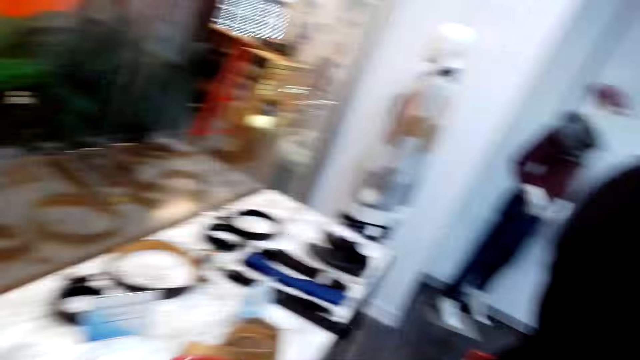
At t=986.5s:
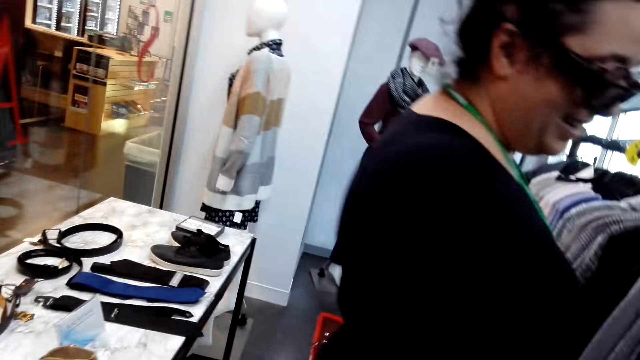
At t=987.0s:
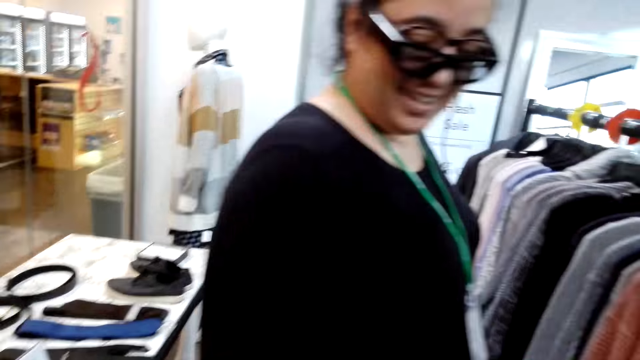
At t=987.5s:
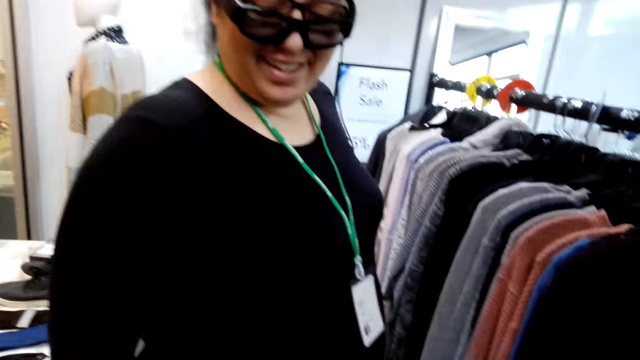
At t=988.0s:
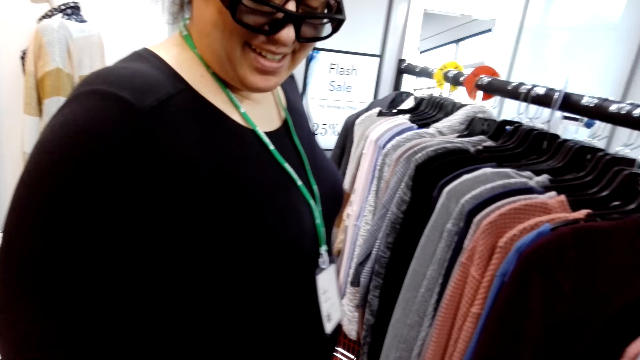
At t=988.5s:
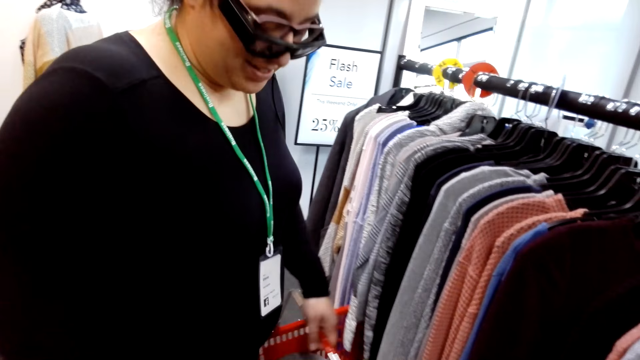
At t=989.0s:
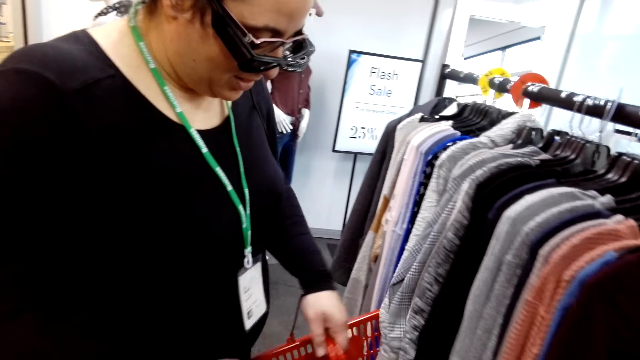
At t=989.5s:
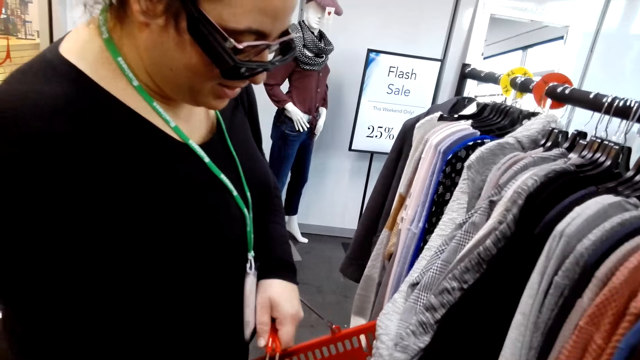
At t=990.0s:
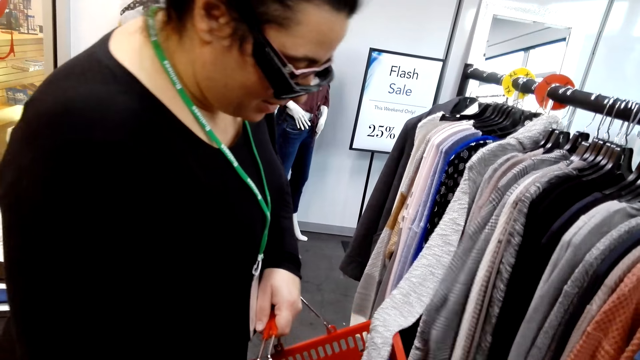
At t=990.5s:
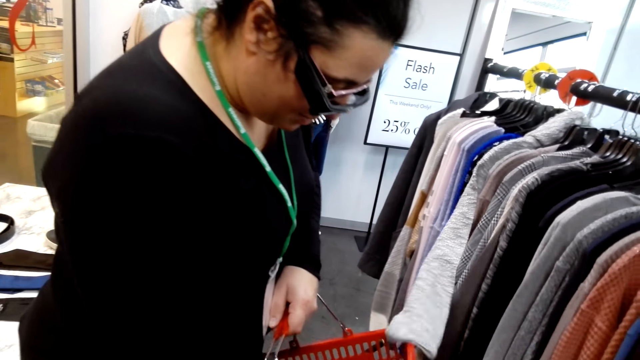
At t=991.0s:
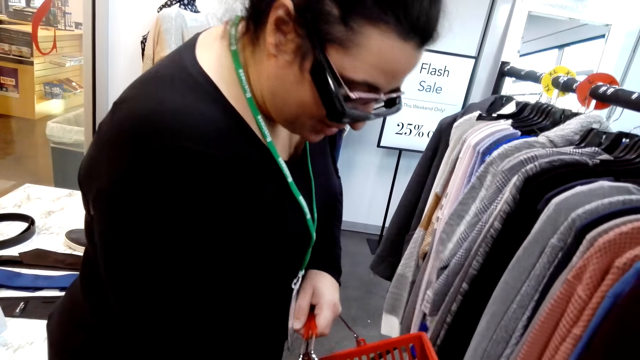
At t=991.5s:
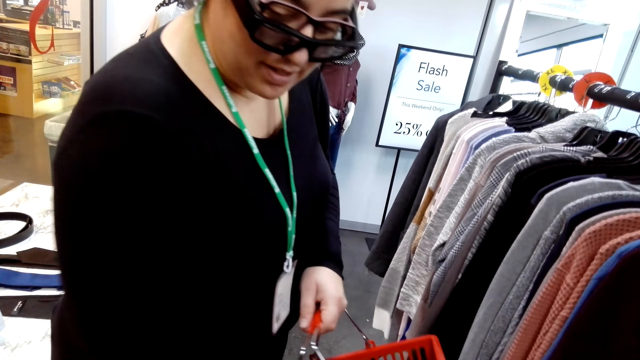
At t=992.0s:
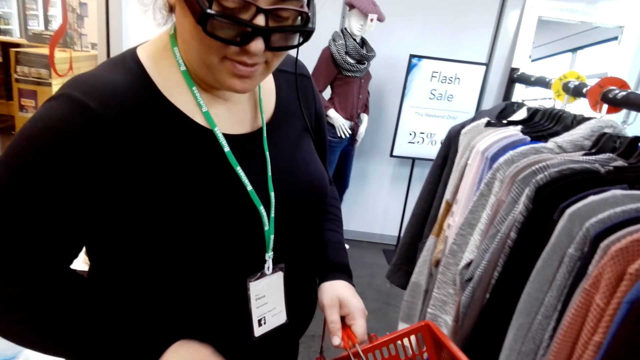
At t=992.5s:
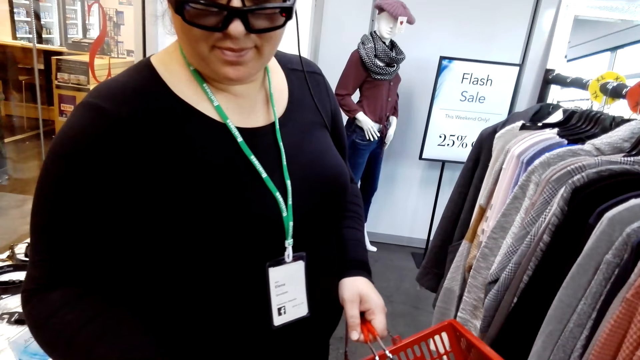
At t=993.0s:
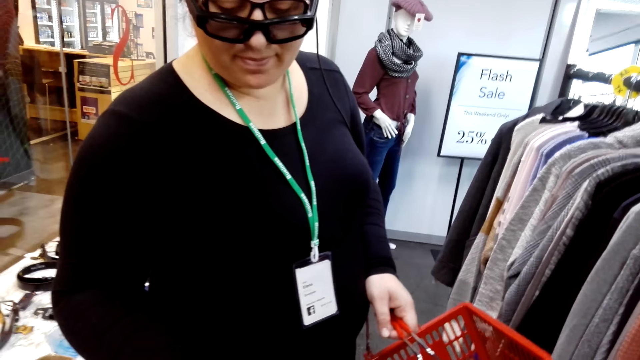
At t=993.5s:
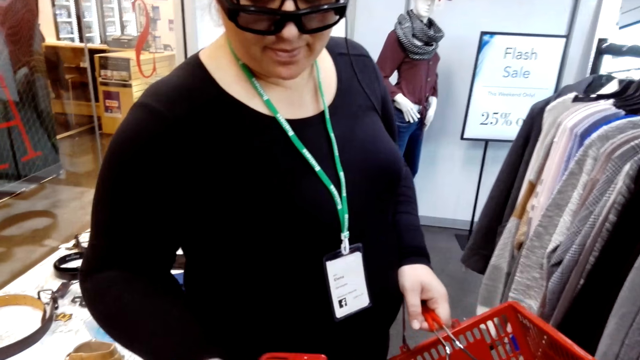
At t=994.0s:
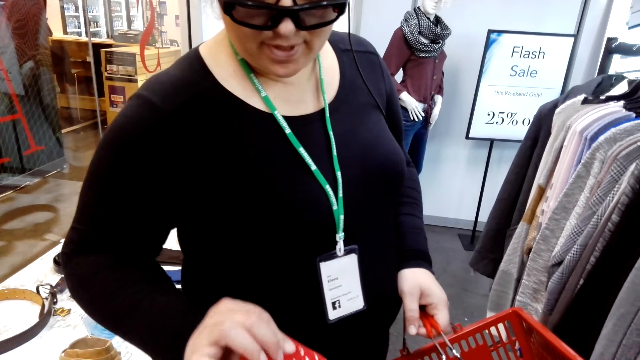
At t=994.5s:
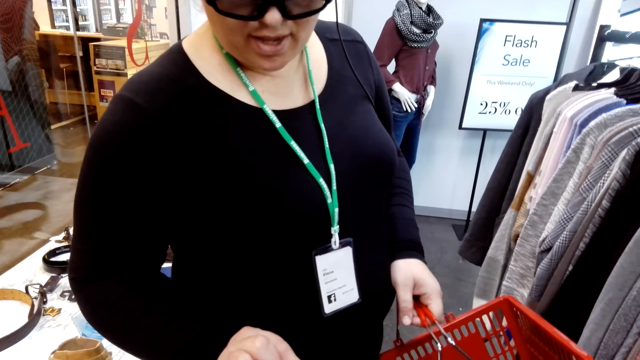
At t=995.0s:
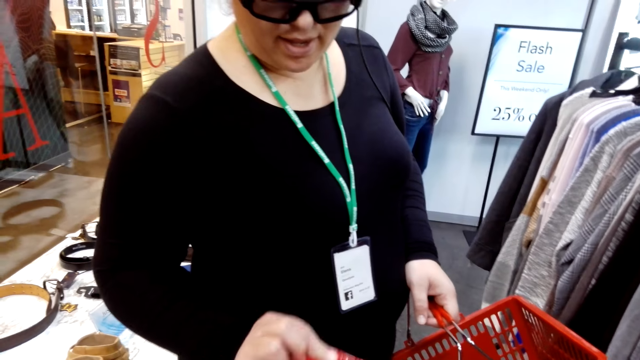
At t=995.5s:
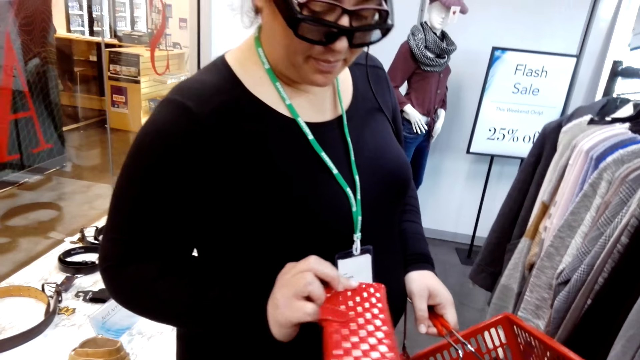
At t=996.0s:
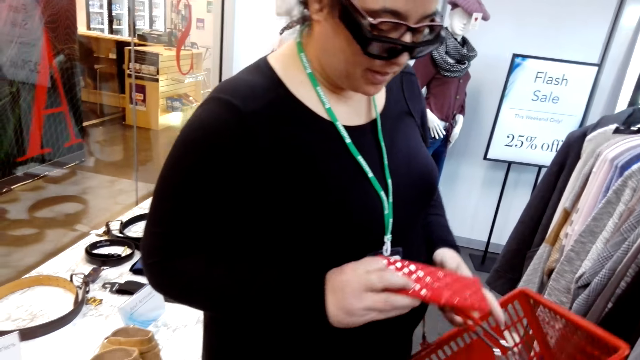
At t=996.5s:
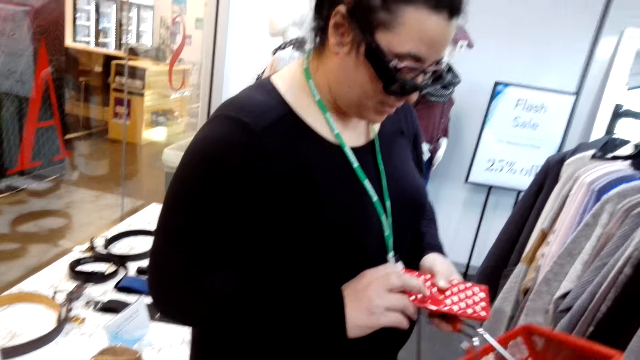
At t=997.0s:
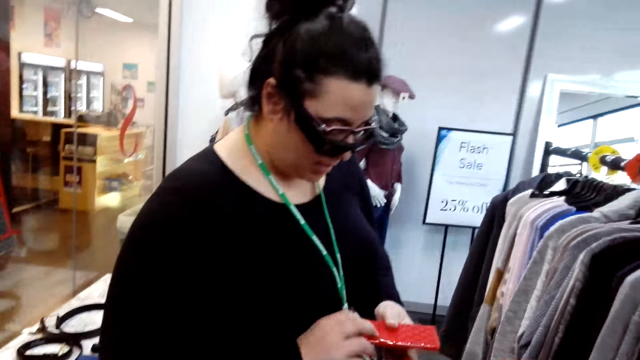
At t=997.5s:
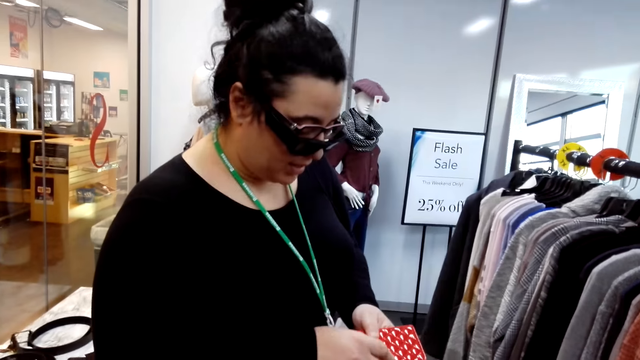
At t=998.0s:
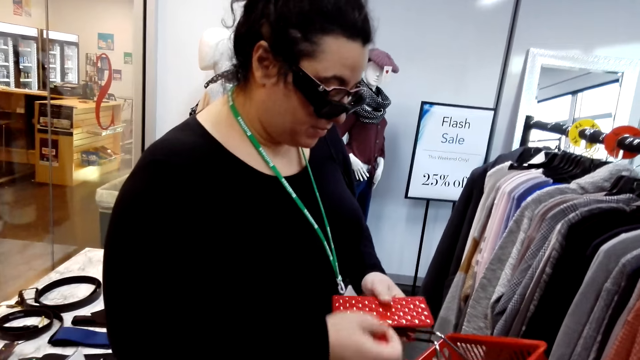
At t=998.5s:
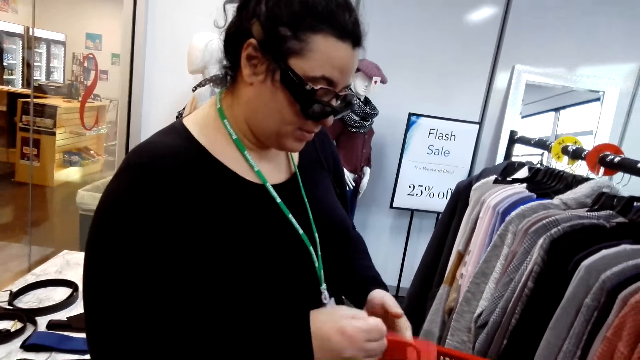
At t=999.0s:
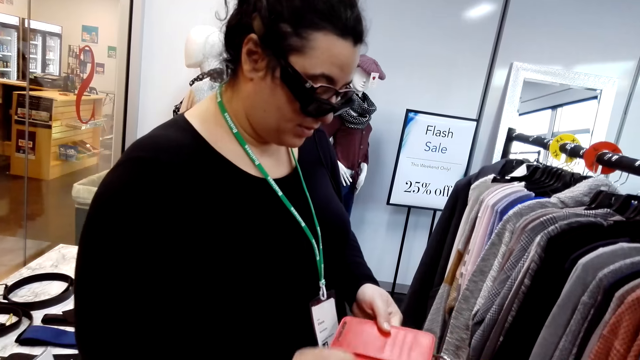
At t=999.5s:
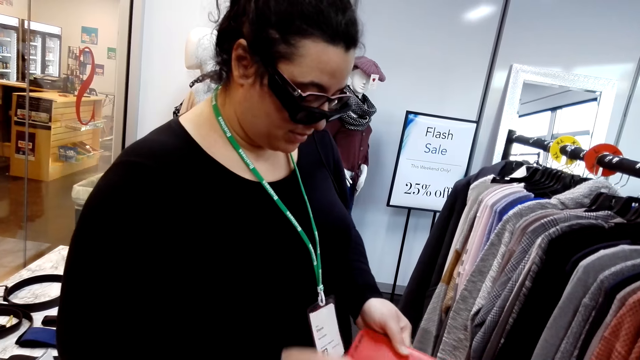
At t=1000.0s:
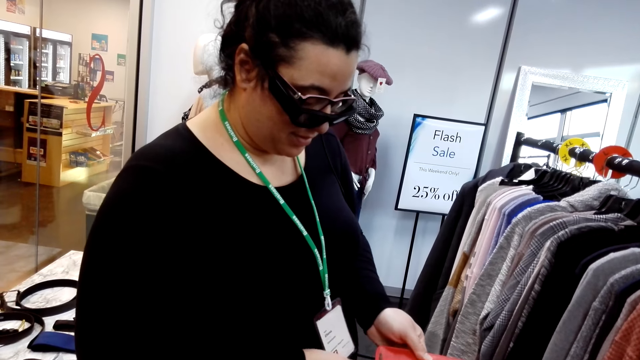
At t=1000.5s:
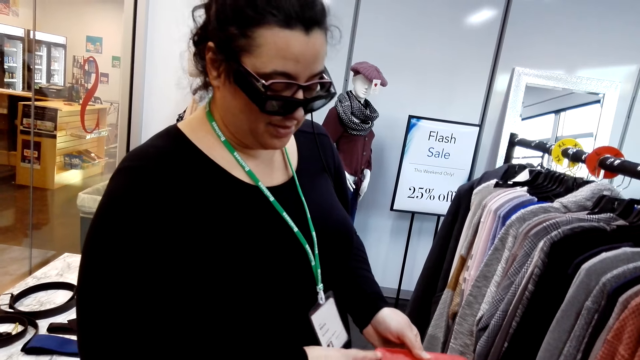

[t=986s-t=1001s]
The camera wearer looks at a lady and converses with the lady. The lady lifts the shopping basket, touches the clothes, and picks up a purse from the shopping basket. She gives the camera wearer the purse. She passes the purse to the left hand and opens the purse.

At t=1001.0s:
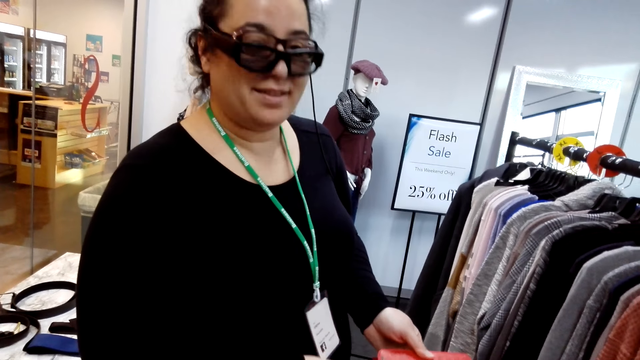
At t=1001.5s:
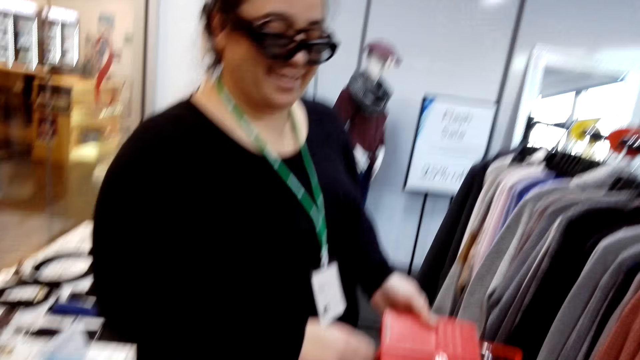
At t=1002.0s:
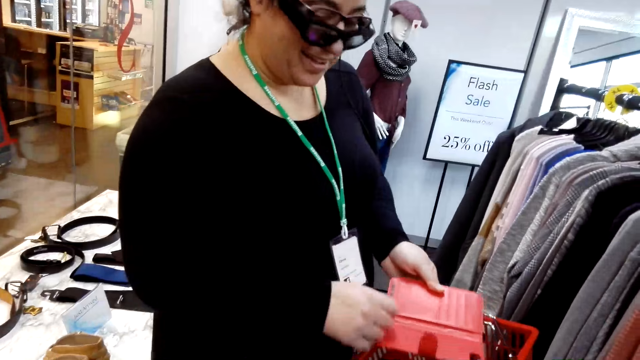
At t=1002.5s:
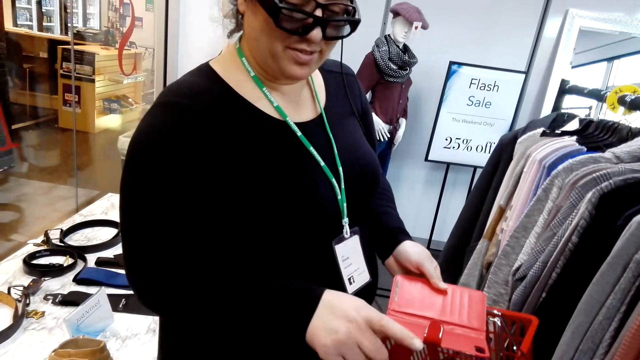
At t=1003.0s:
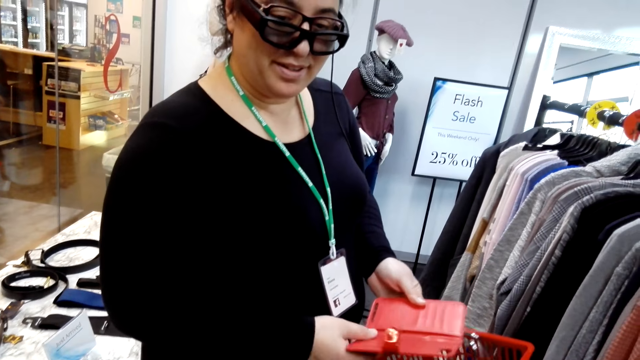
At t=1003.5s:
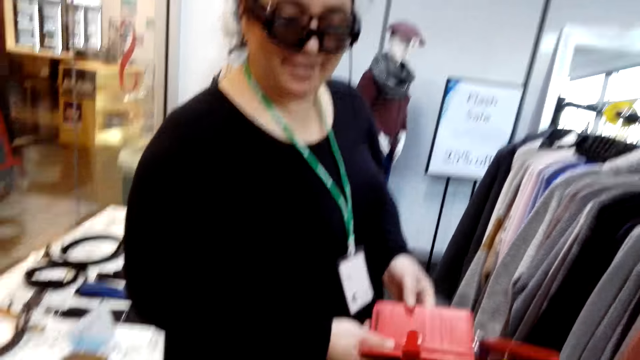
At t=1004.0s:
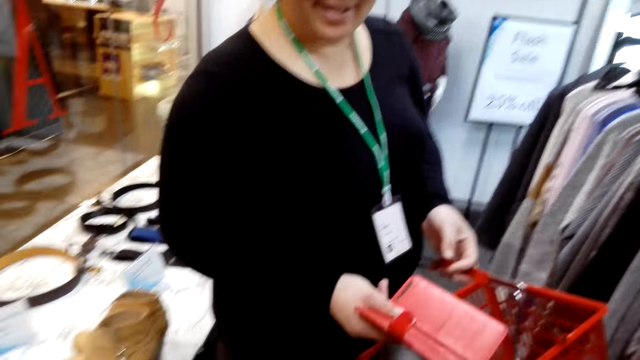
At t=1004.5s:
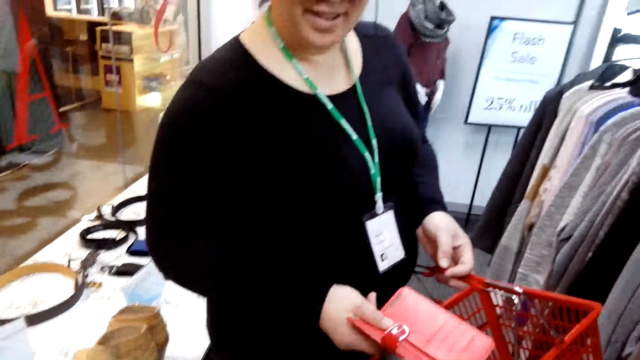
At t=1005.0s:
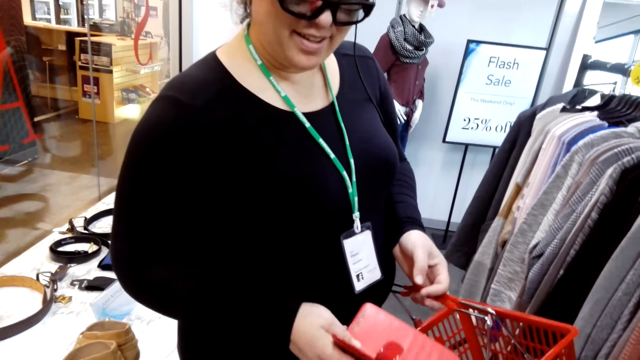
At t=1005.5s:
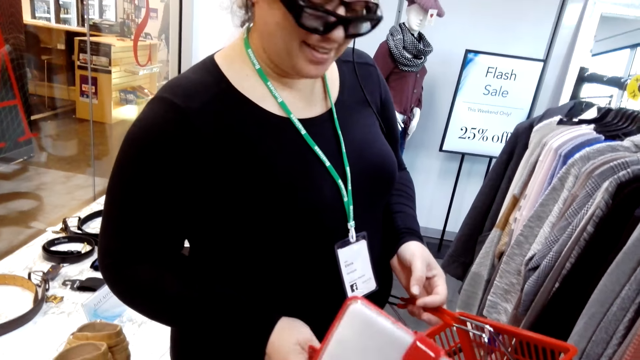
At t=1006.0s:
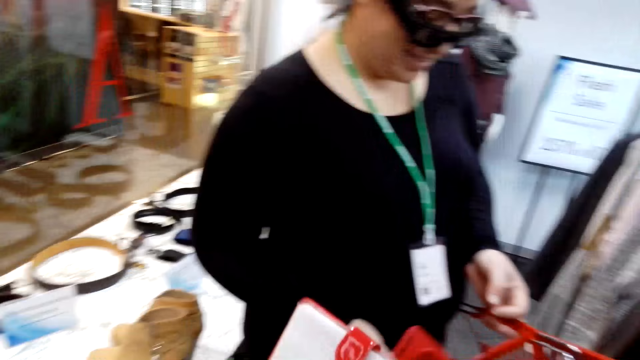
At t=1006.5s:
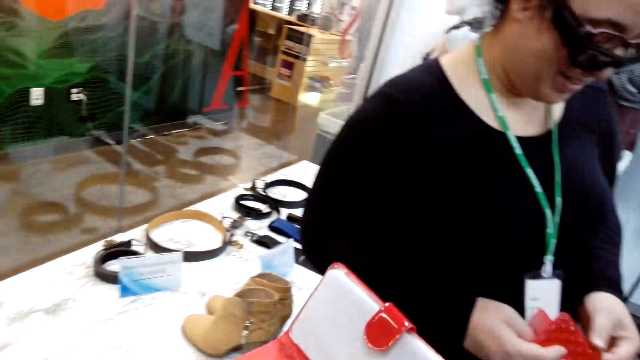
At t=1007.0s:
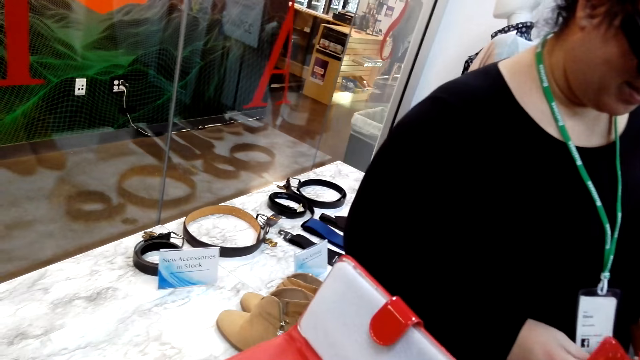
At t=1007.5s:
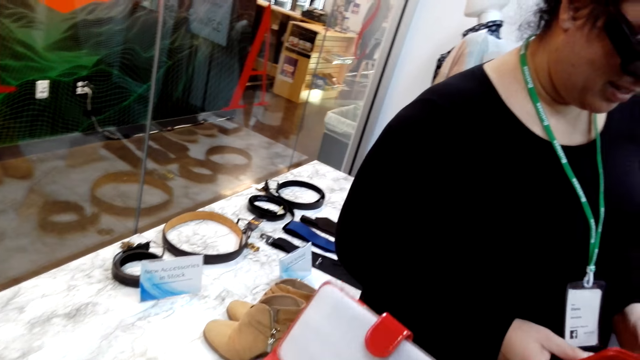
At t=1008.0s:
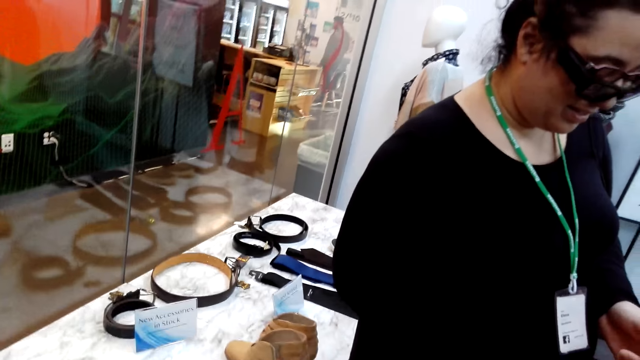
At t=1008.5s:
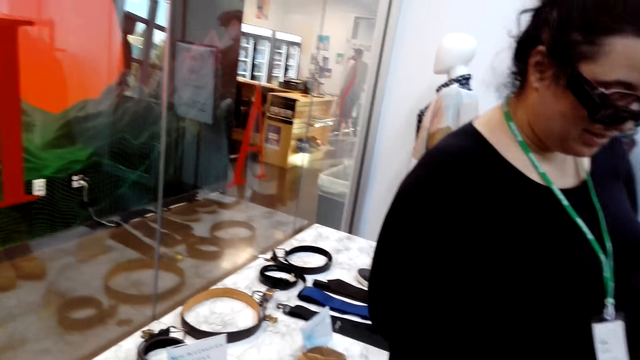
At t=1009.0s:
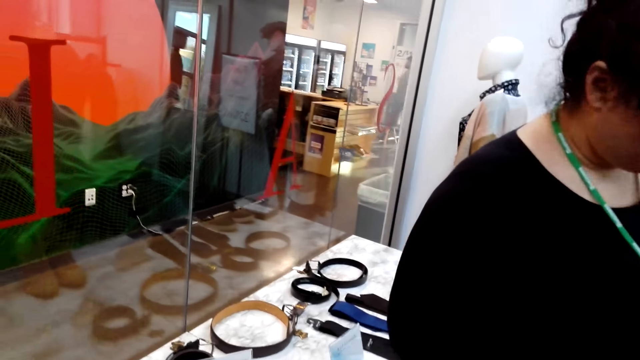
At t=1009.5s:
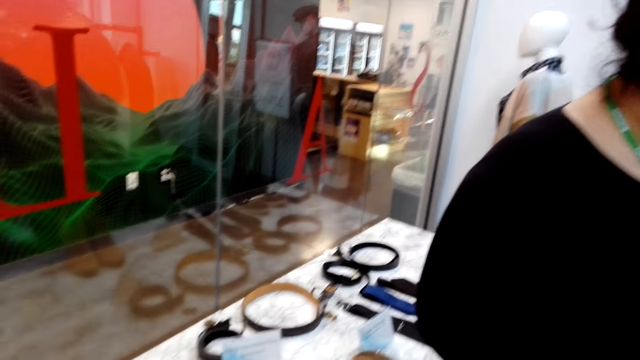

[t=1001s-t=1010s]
A lady speaks with gestures. The lady passes the purse to the right hand. The lady gives the camera wearer the purse. The camera wearer holds the purse.
